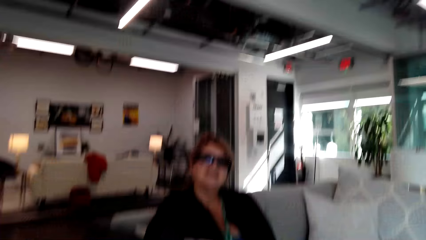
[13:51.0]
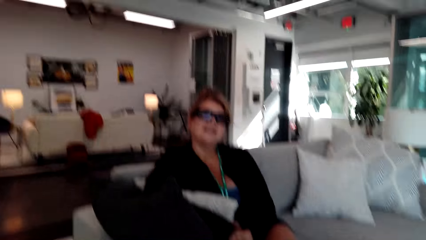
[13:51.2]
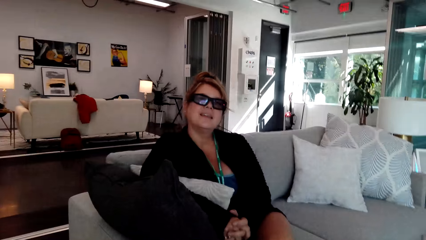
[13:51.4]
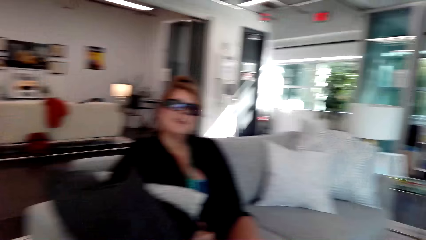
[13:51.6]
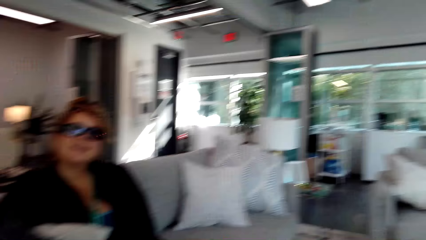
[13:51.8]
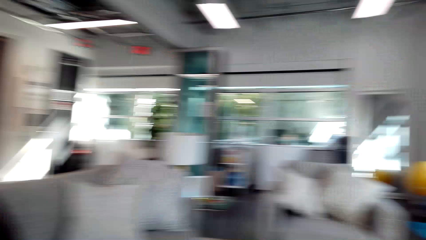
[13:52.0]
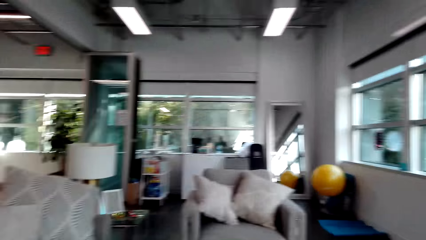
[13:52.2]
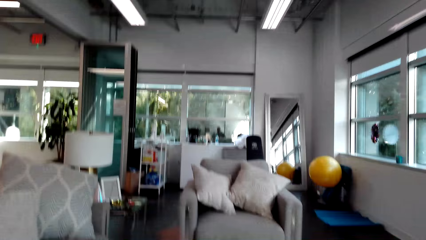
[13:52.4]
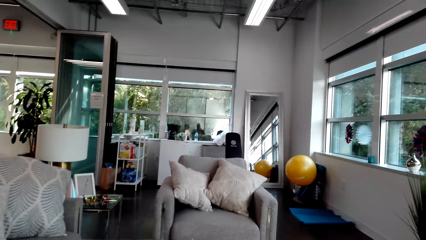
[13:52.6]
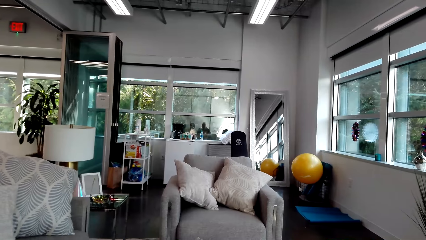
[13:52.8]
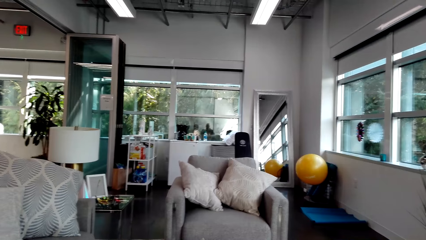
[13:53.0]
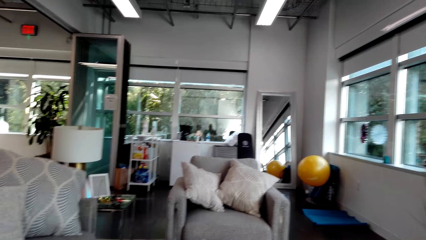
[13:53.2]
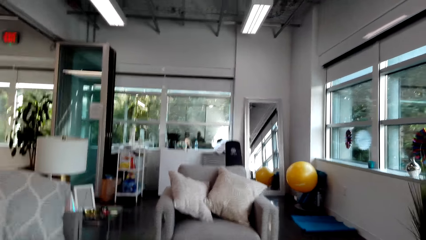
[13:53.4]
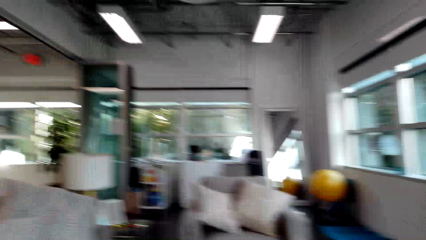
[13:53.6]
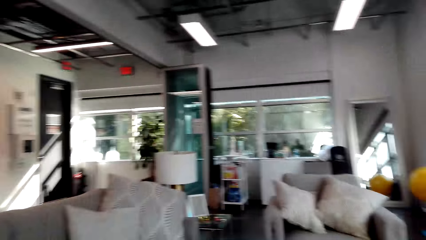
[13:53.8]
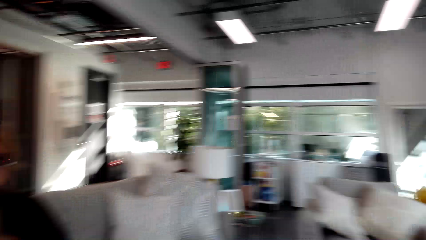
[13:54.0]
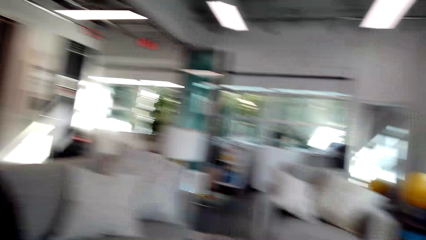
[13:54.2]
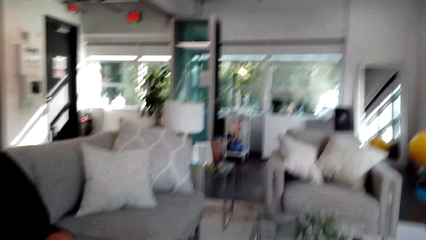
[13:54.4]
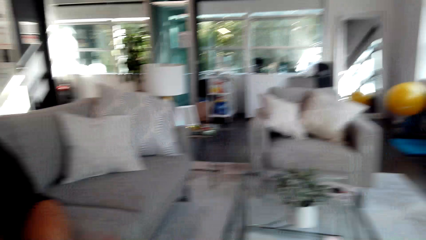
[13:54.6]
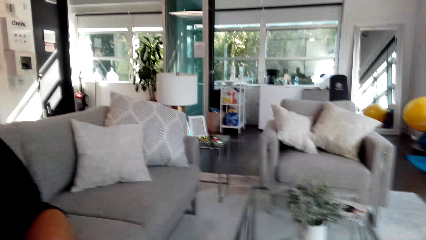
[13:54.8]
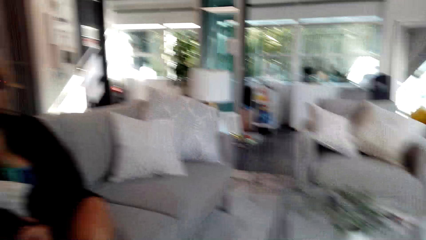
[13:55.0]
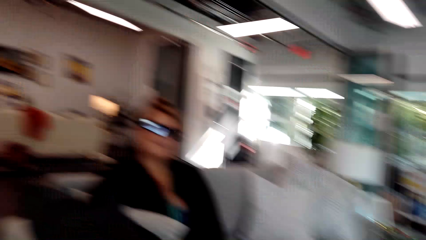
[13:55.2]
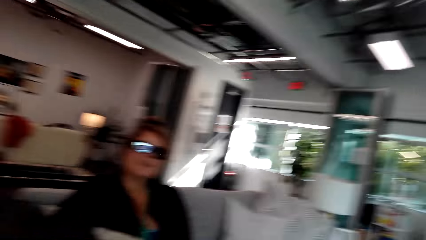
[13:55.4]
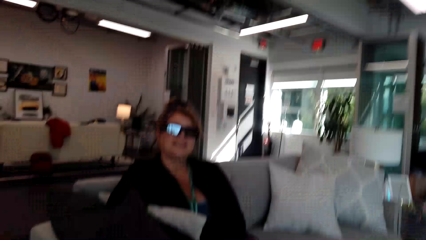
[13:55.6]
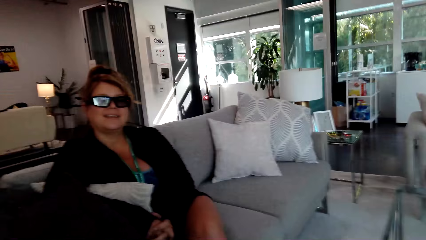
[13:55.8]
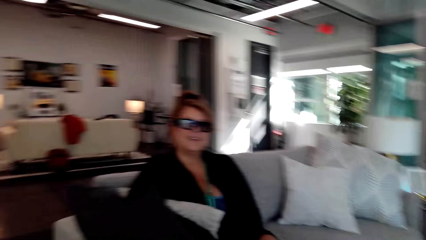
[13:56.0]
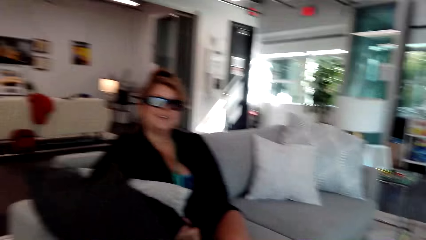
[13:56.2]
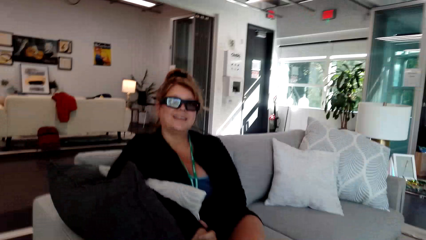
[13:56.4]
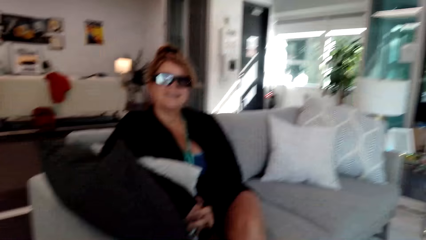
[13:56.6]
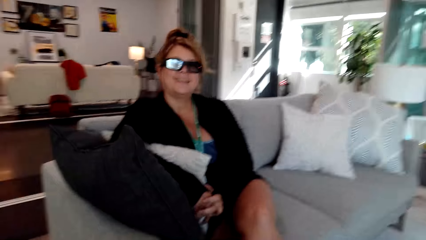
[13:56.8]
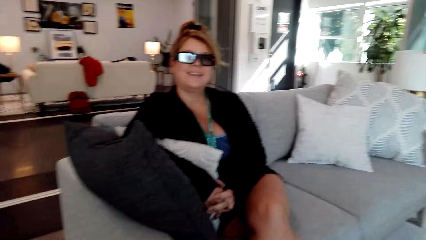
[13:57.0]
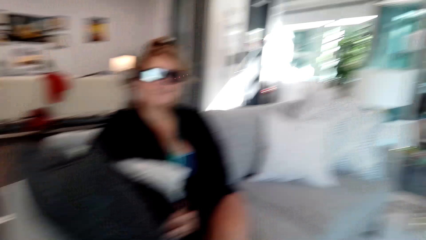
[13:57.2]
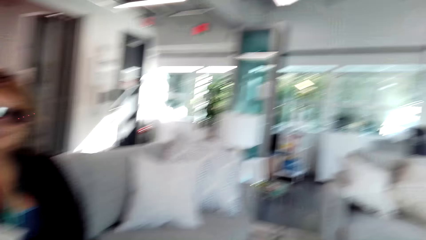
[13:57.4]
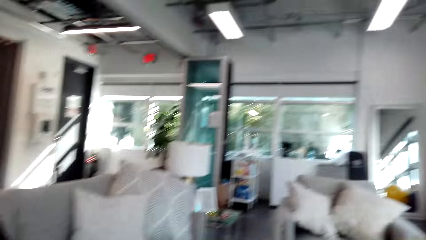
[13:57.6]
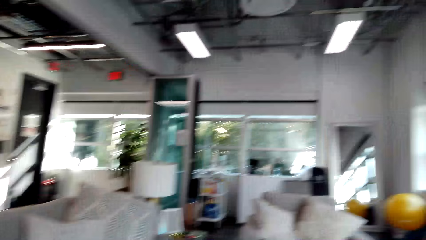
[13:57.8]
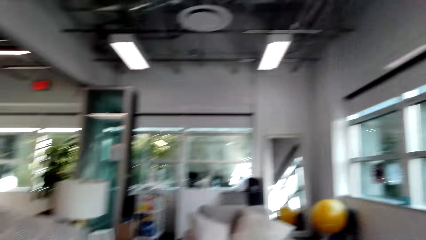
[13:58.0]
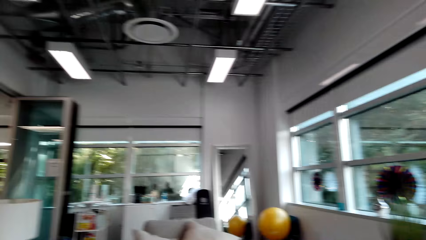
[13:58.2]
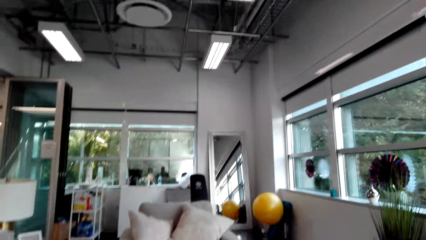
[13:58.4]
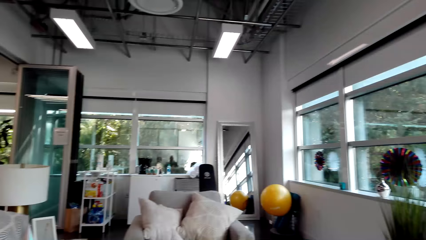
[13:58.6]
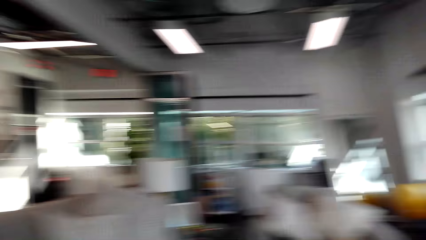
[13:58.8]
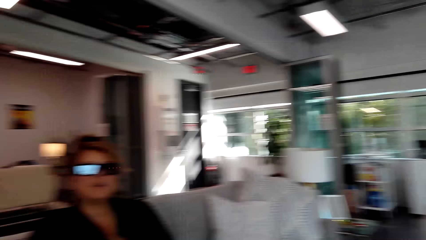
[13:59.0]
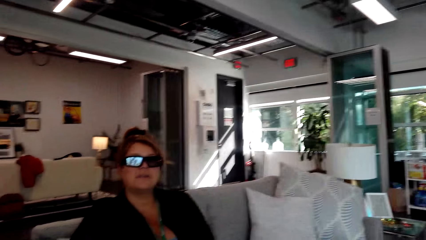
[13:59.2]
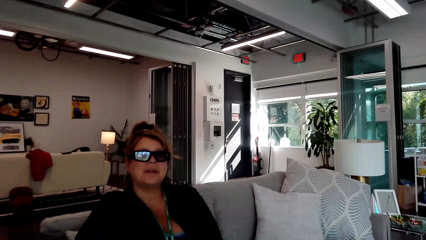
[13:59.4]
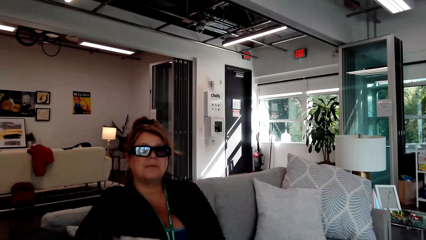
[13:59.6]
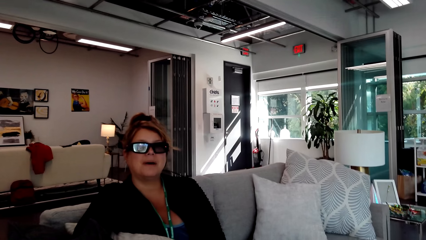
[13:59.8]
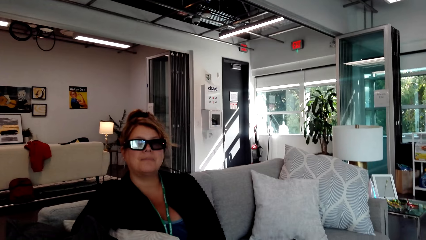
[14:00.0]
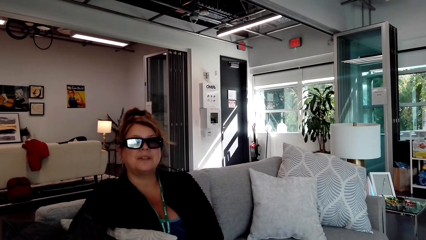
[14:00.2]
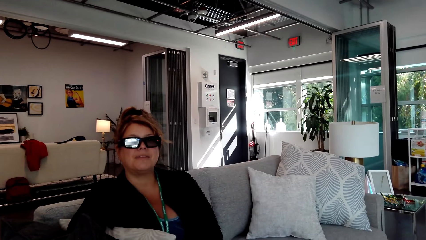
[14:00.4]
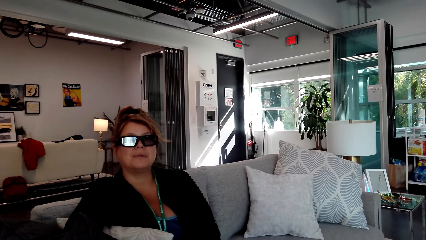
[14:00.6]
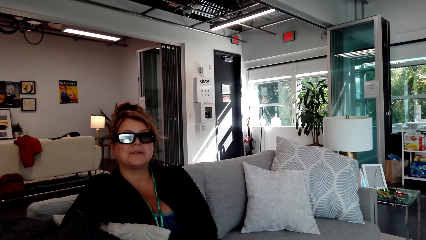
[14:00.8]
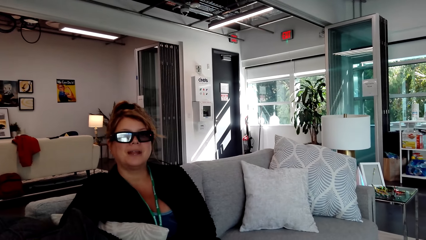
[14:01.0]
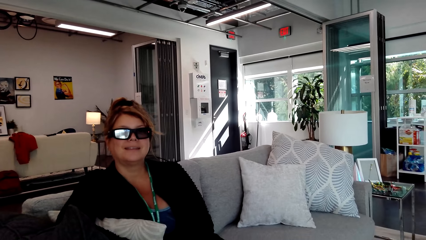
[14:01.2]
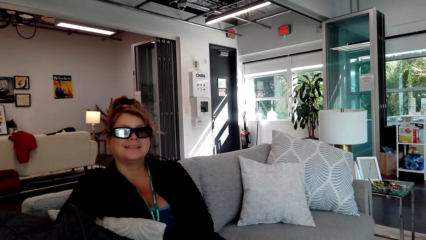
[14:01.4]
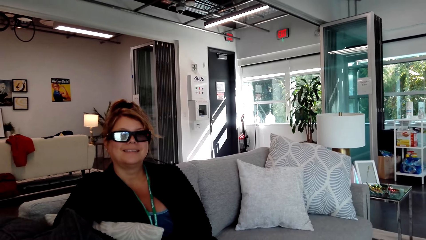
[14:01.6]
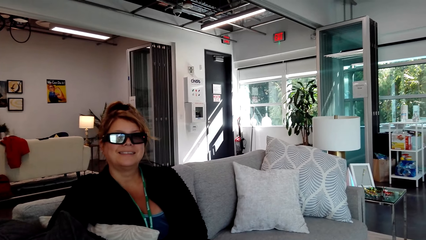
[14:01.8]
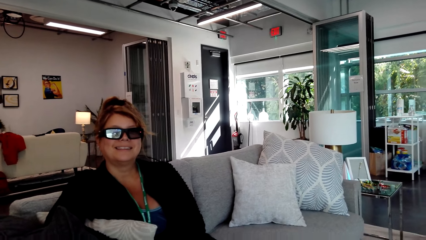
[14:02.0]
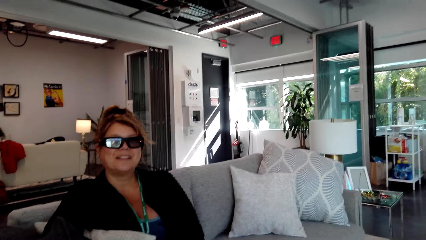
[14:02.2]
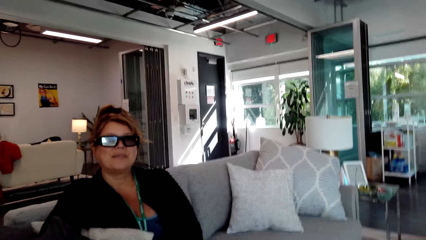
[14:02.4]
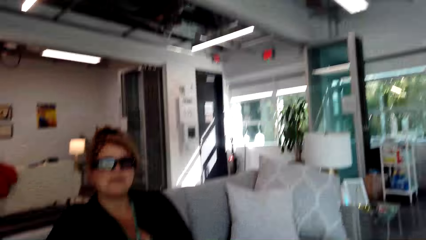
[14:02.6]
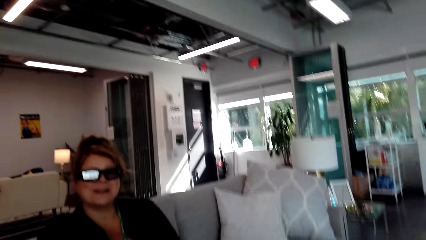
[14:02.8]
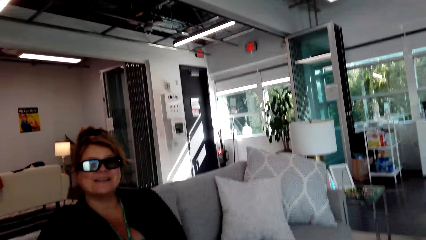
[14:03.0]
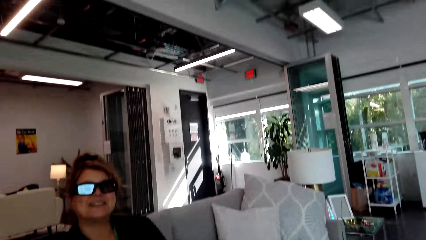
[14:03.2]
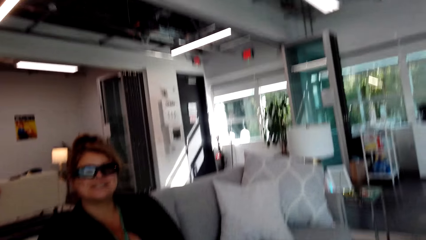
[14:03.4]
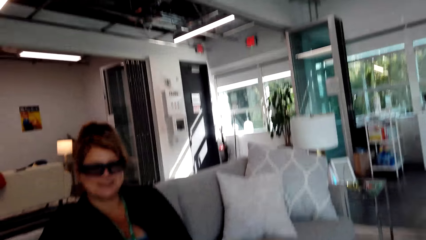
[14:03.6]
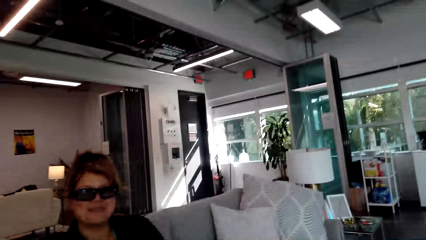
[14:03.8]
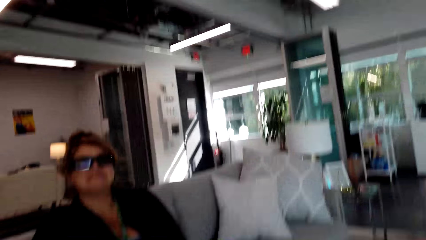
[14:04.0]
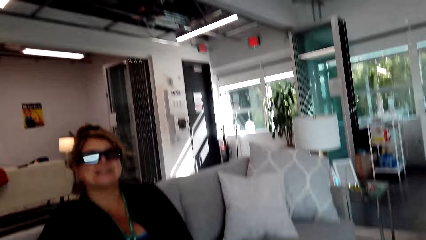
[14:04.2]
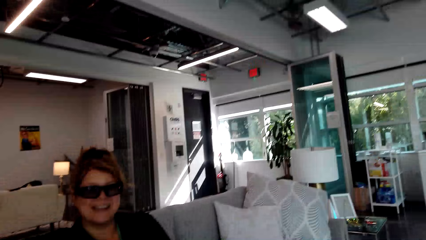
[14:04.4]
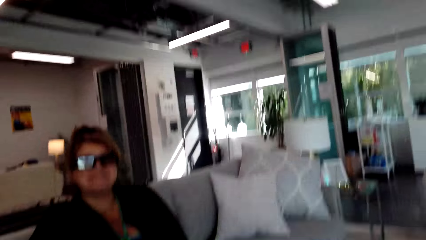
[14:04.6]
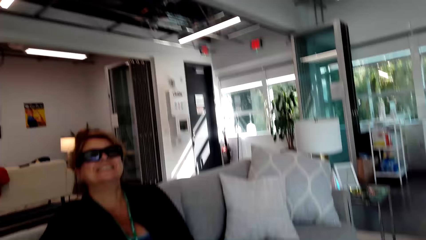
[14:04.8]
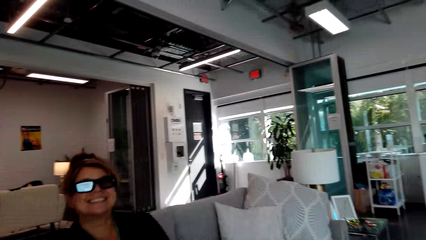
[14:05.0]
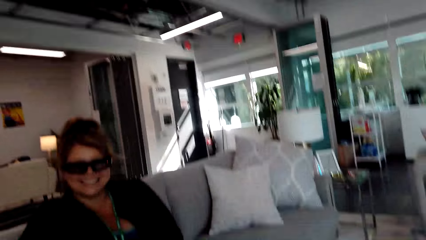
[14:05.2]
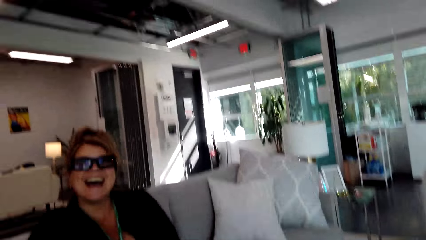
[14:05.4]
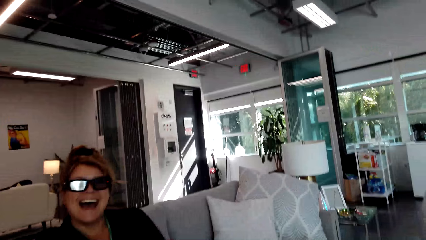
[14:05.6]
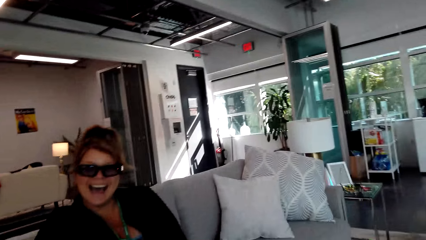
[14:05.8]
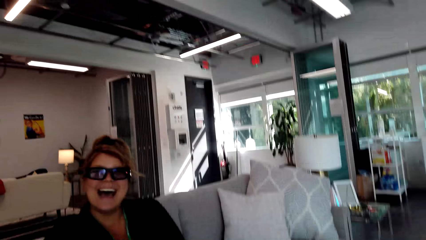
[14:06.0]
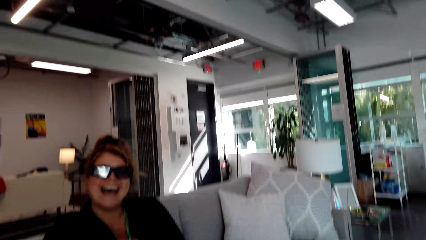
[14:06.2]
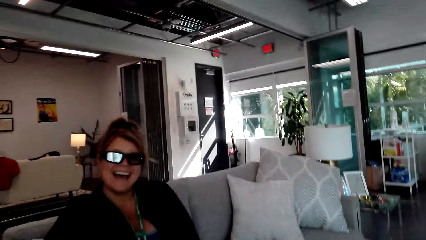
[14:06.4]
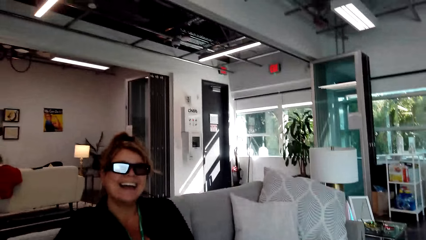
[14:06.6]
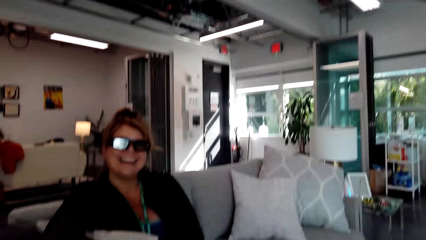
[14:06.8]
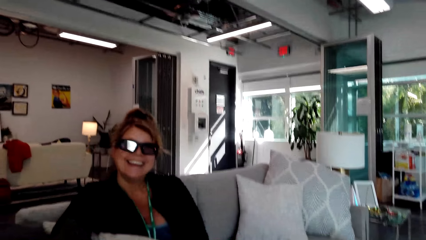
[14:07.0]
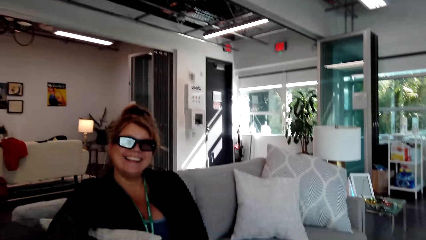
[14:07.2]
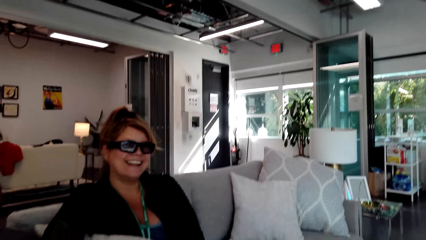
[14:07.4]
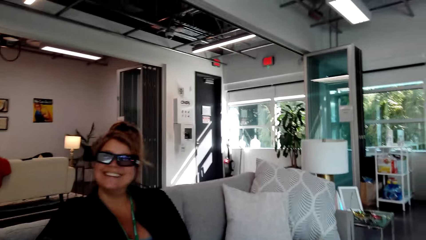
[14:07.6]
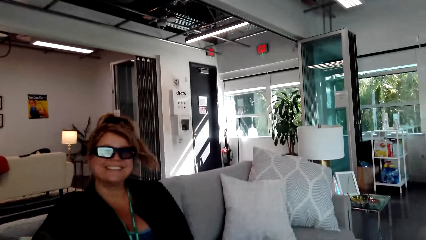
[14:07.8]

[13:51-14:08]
The camera wearer converses with the woman.
